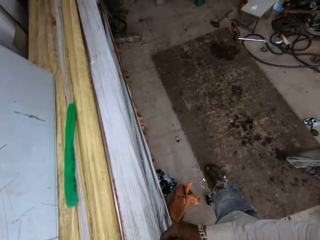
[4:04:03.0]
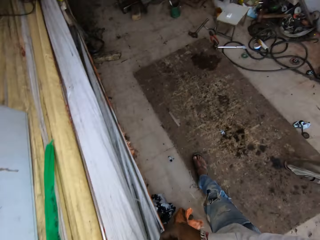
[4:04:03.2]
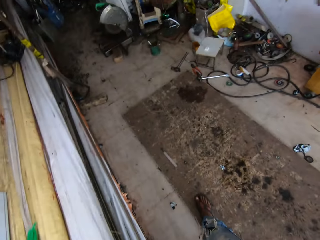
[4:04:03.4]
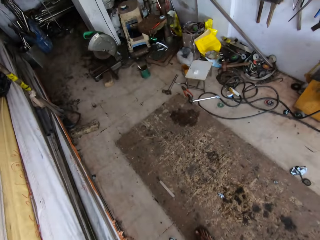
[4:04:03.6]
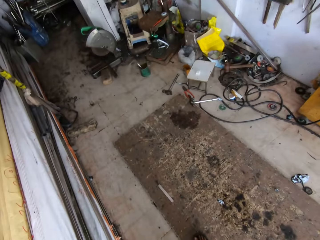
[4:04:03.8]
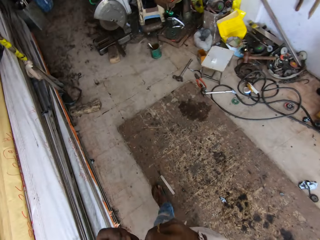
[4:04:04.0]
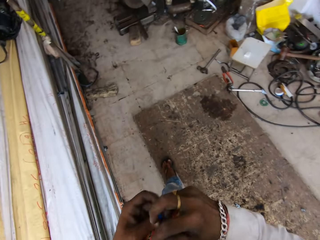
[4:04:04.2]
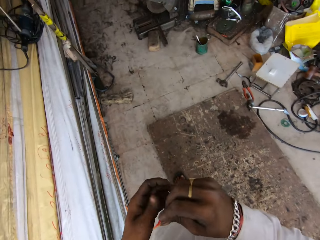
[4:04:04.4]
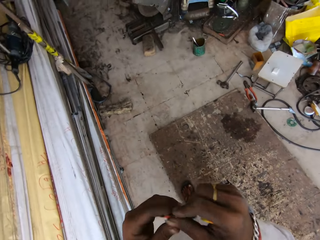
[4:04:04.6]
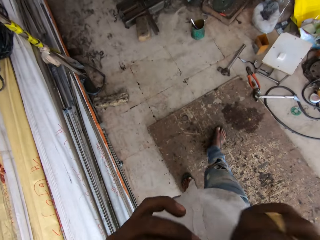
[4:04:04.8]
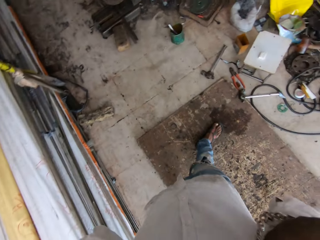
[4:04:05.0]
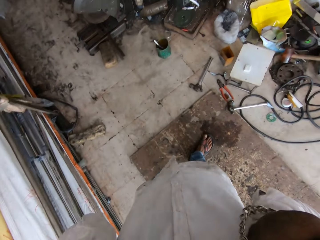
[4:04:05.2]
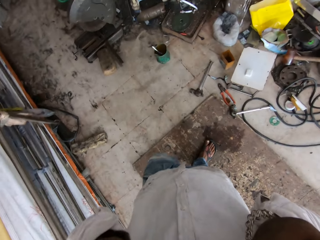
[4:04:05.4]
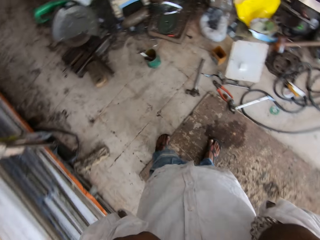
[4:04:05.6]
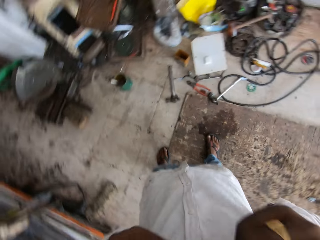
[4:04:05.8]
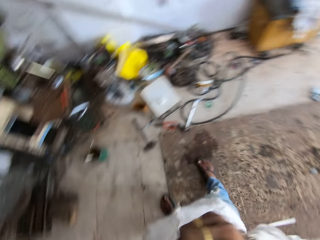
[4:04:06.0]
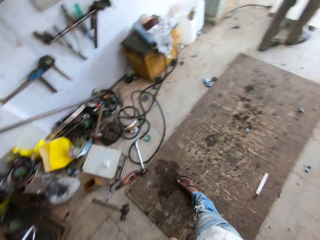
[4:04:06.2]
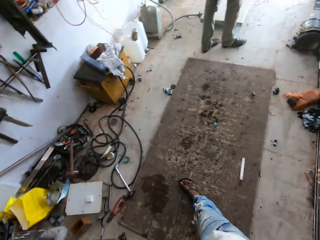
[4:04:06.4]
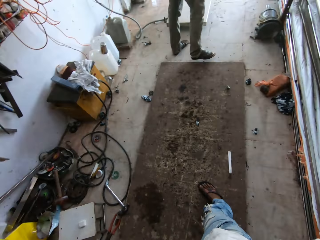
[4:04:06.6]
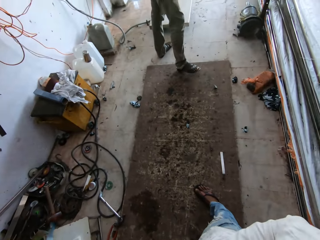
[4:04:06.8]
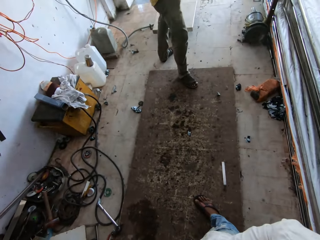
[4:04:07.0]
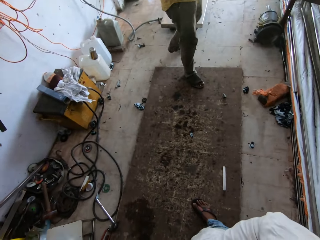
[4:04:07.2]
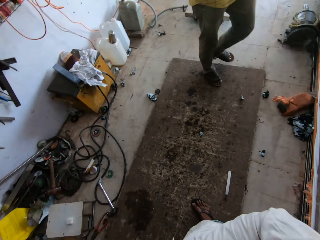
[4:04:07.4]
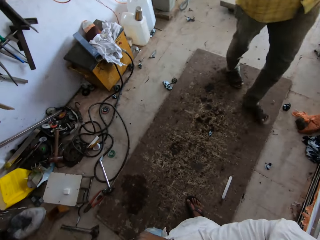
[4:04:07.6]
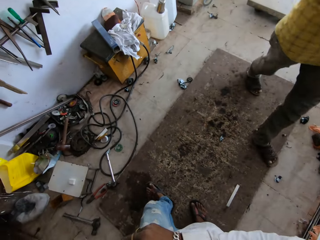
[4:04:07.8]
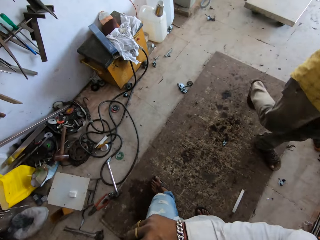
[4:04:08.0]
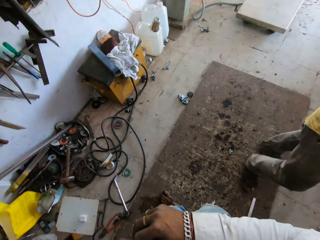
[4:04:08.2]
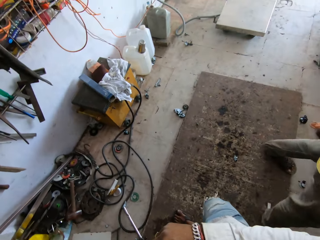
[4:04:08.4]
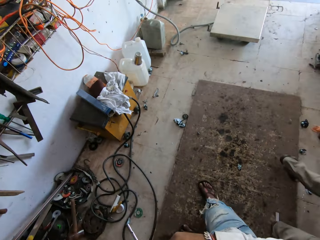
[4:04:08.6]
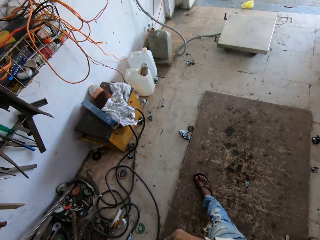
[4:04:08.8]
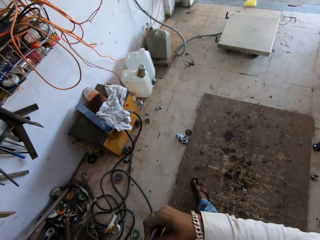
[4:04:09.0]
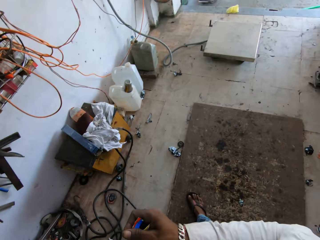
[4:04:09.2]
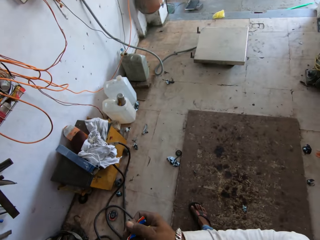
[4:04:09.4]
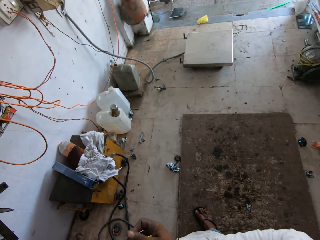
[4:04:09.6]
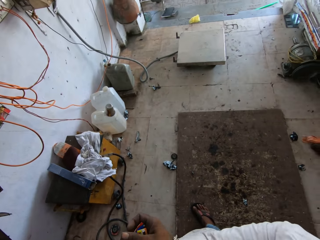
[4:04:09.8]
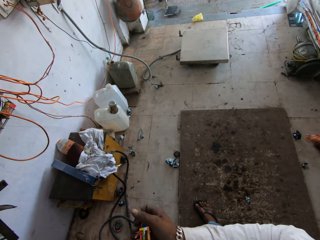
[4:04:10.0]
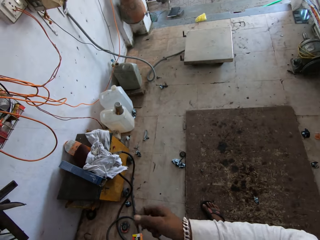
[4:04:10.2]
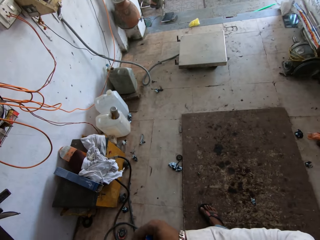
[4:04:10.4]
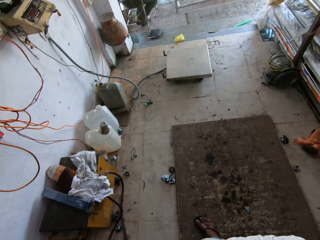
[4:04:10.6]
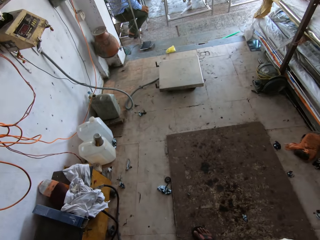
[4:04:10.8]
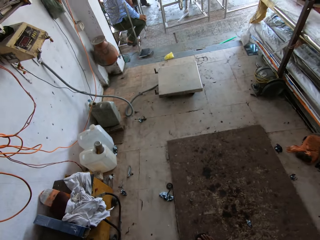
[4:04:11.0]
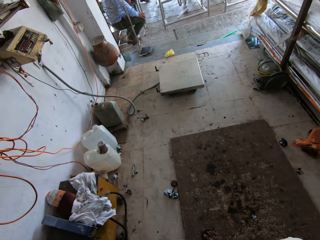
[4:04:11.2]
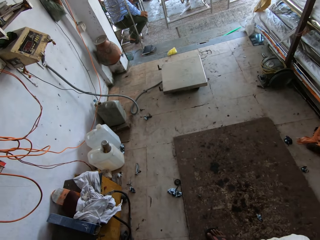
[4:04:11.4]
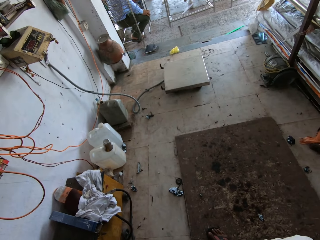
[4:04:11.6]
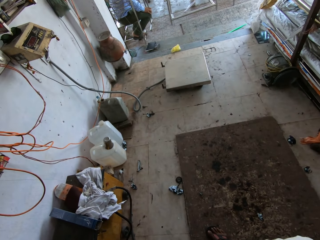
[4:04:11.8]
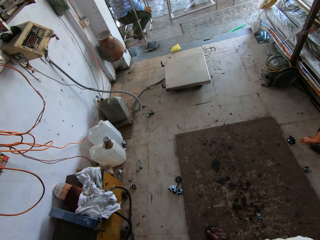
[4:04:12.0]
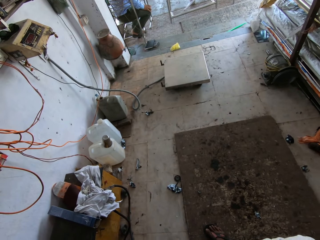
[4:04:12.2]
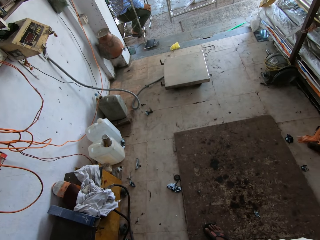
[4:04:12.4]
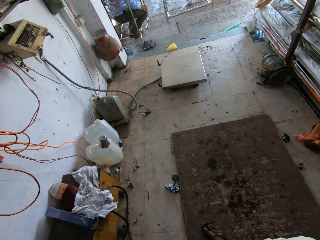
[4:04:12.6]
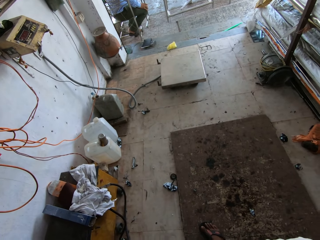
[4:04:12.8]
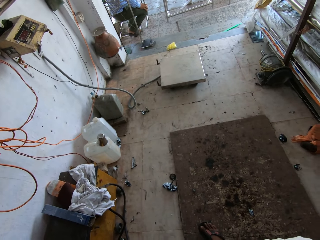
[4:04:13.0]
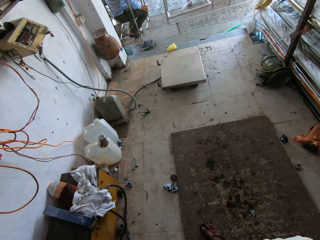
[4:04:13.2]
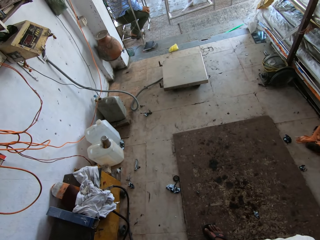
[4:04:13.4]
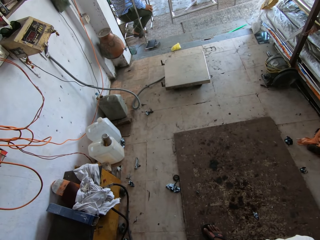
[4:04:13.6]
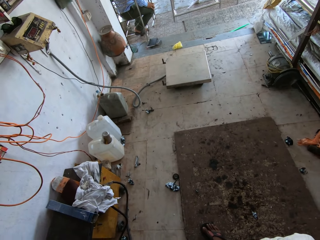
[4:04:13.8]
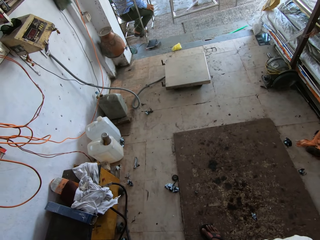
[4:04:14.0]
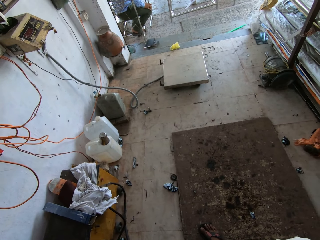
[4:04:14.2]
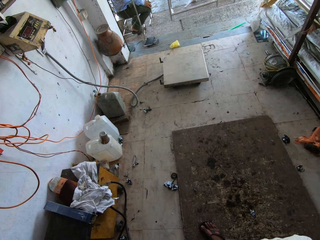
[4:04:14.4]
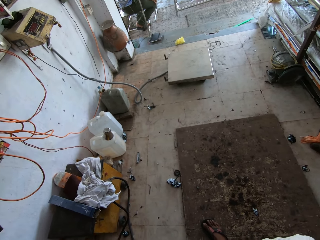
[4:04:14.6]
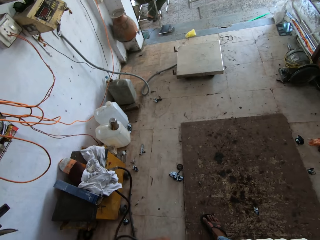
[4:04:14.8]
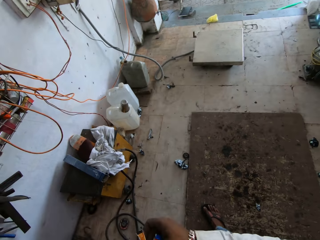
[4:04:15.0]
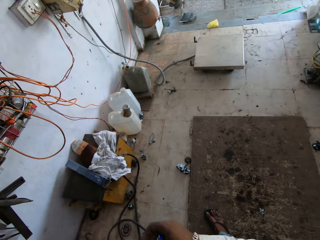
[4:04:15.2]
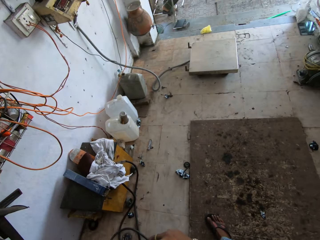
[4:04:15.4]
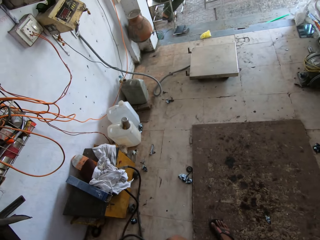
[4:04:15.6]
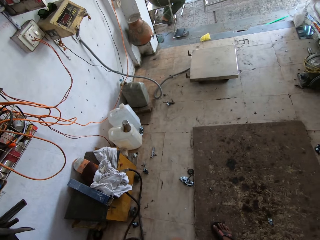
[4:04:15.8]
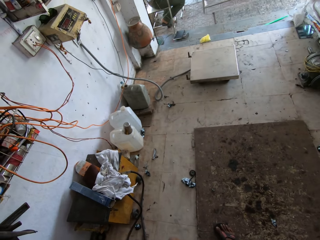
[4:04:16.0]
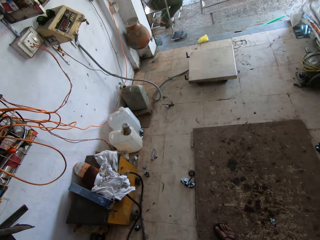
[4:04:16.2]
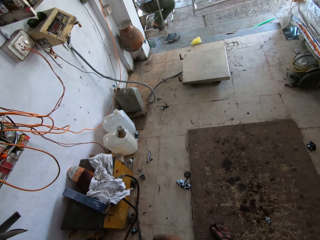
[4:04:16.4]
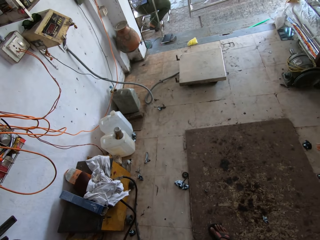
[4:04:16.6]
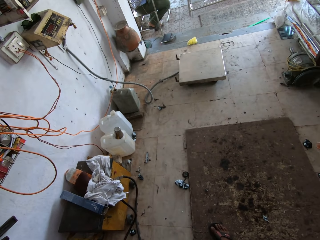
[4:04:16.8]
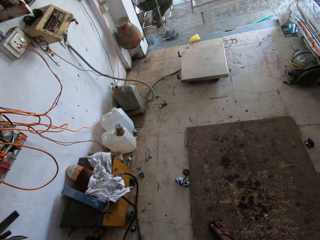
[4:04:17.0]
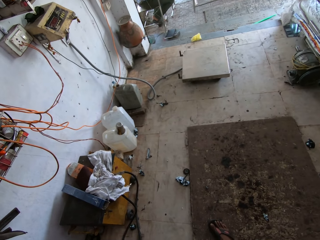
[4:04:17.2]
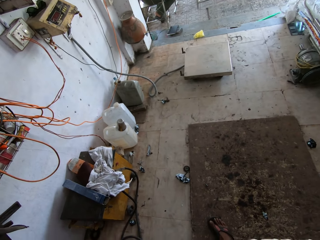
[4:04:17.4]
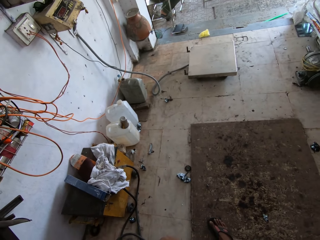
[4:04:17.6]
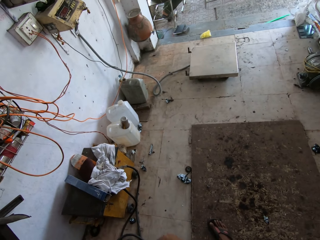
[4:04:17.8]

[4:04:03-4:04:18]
The camera wearer walks in the workshop. A man walks in the workshop. The camera wearer looks around.

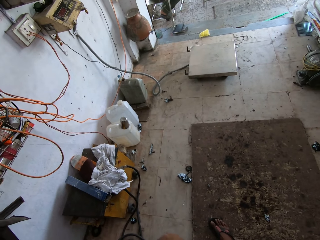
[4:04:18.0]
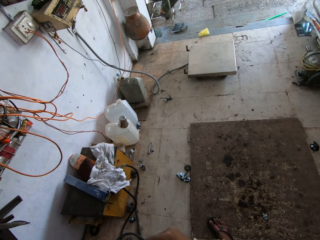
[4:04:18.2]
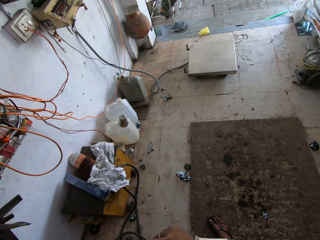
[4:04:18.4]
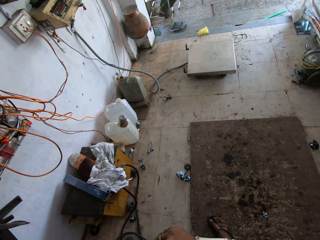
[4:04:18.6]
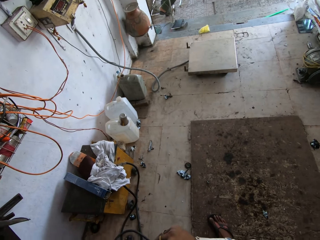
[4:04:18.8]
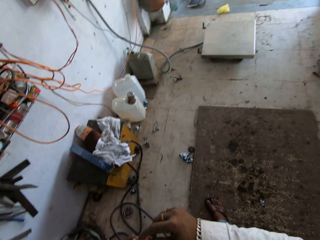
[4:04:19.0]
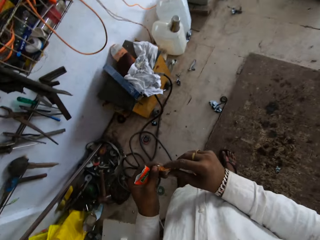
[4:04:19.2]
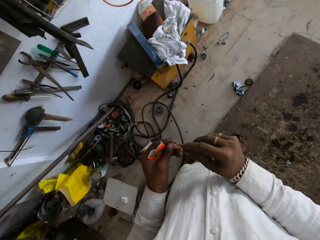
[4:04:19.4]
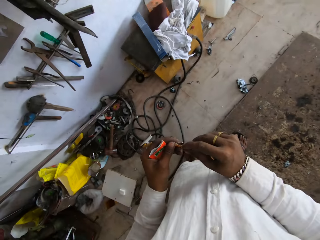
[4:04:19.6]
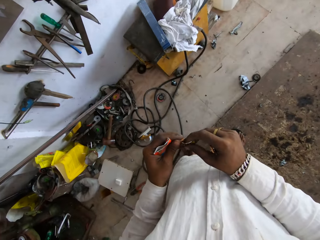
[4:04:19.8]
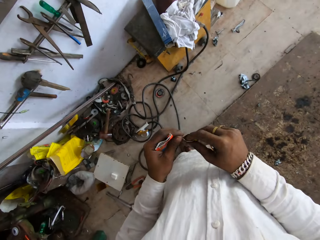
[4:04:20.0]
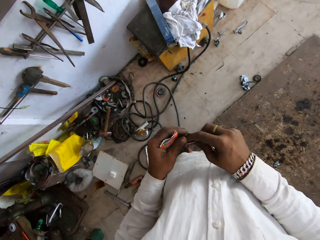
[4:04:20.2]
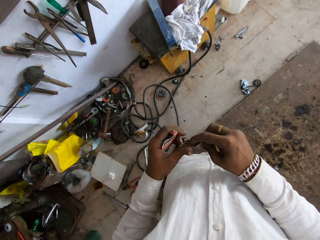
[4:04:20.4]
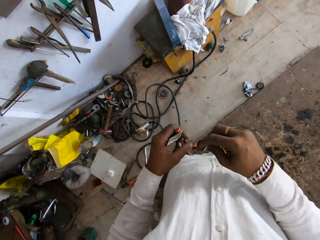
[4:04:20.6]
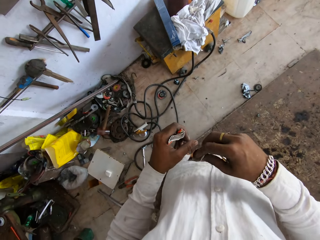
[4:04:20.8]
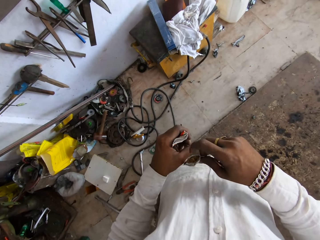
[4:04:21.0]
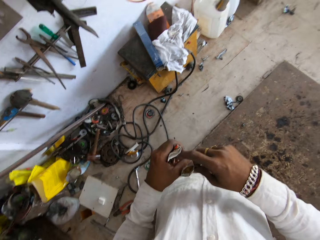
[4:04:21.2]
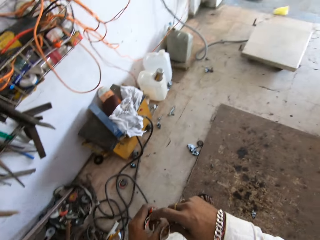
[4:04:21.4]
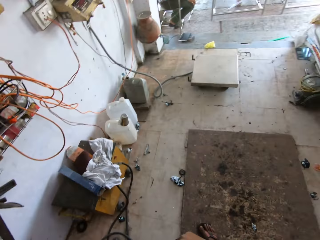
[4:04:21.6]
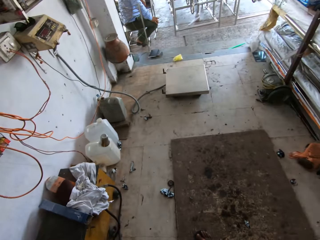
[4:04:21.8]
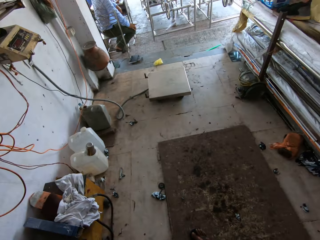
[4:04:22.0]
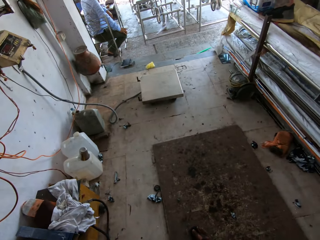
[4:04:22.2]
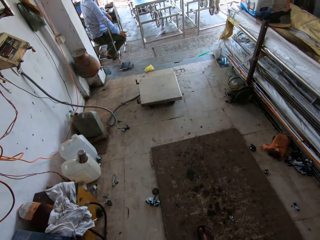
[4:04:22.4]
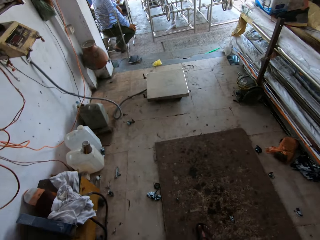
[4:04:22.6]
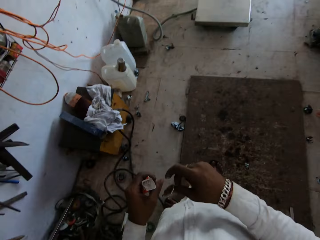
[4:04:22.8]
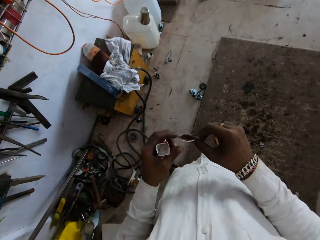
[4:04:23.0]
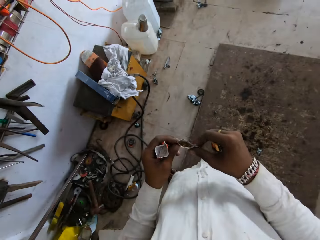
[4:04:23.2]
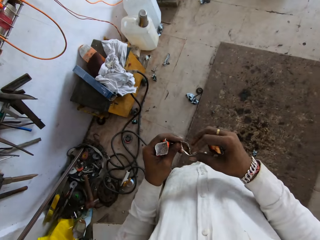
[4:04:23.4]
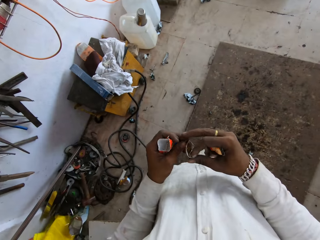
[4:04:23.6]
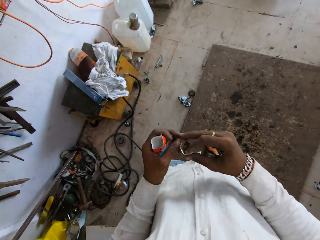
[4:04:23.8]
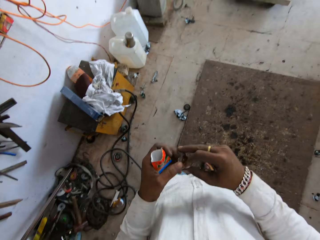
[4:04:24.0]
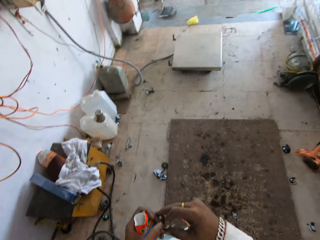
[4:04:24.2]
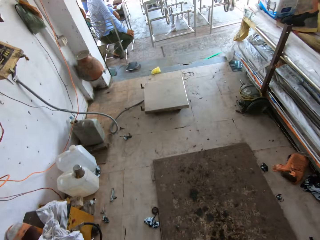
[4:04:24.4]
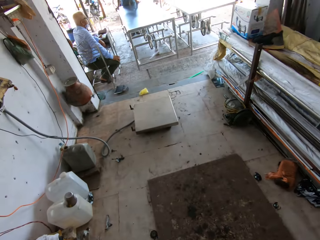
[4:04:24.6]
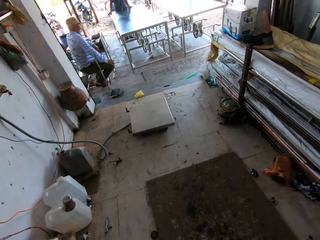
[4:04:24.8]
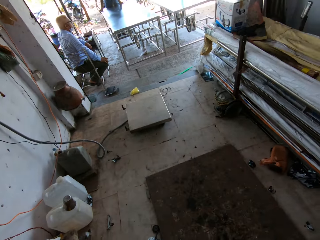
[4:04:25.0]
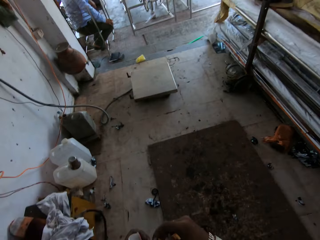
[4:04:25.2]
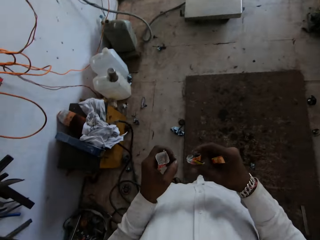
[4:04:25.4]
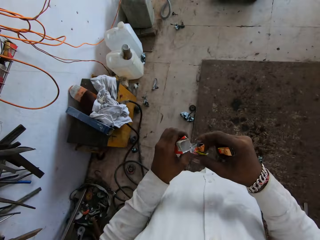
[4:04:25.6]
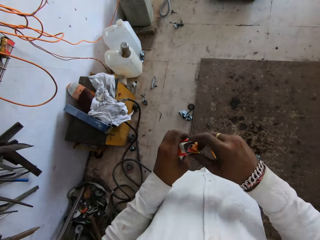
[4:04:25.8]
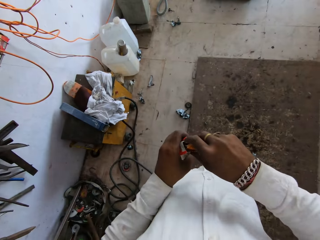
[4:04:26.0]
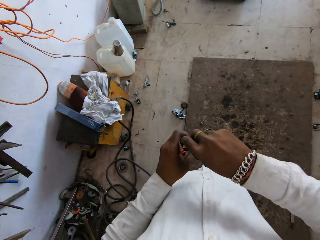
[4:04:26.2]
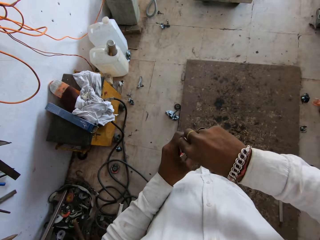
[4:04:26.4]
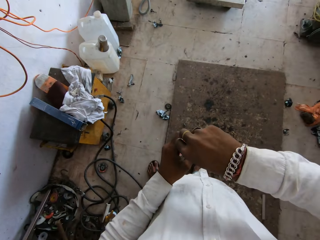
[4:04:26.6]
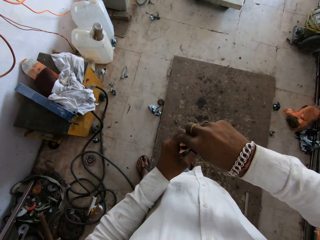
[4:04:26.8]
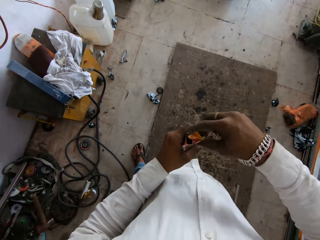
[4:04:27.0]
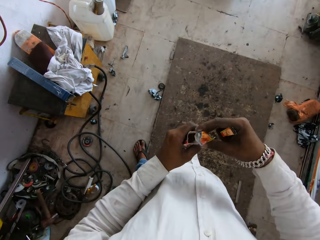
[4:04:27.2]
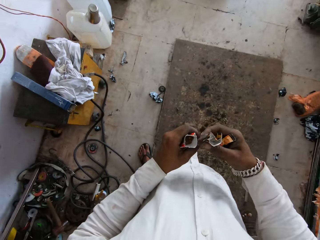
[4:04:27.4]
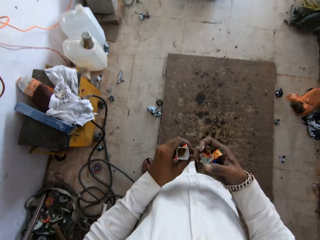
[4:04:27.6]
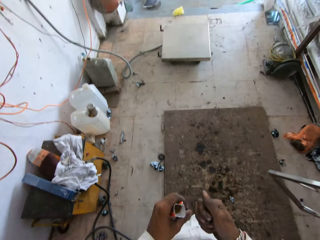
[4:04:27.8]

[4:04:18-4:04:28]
The camera wearer holds something. They look around. They pour something in a paper. They put something in a box.
